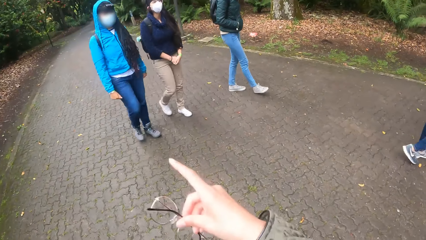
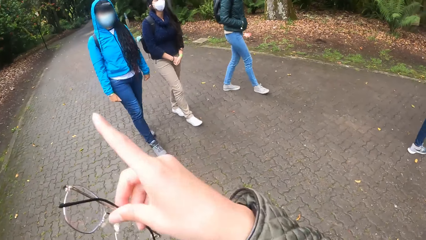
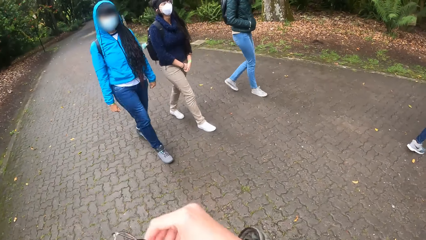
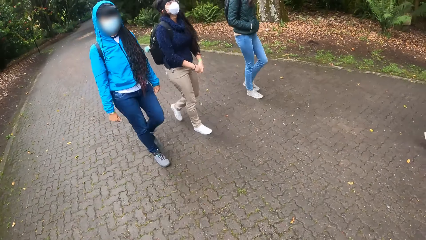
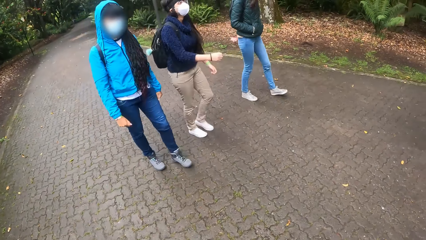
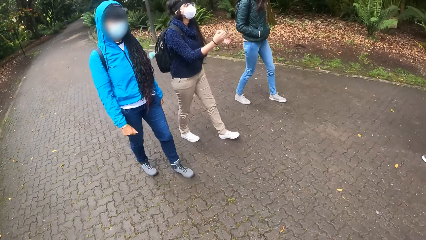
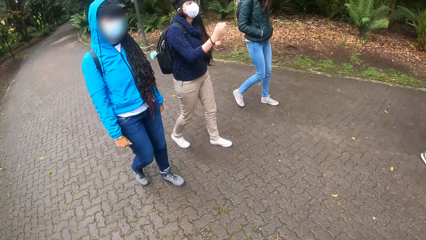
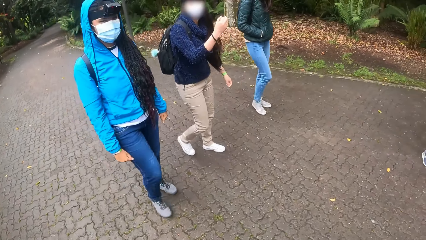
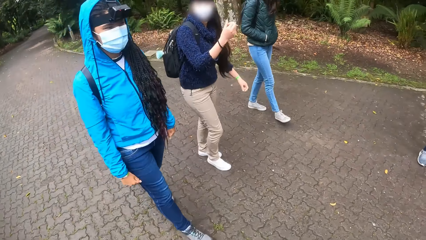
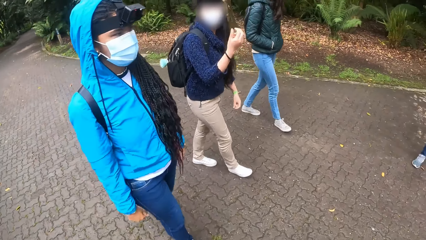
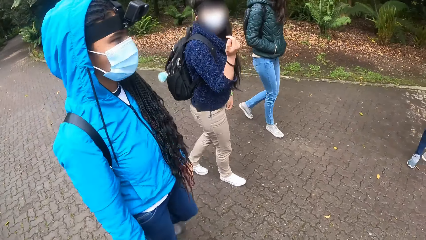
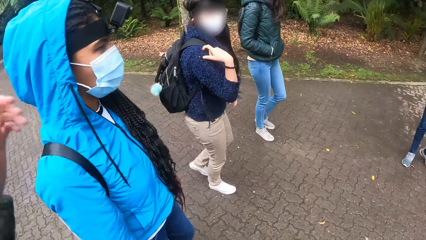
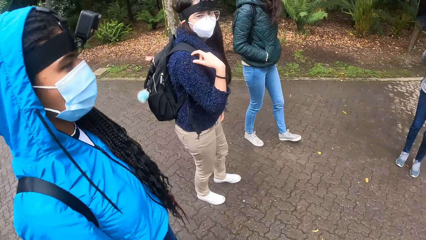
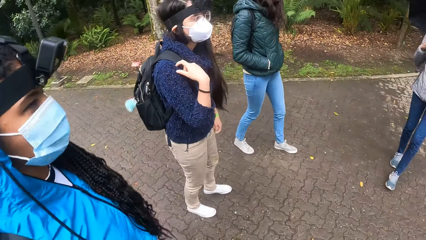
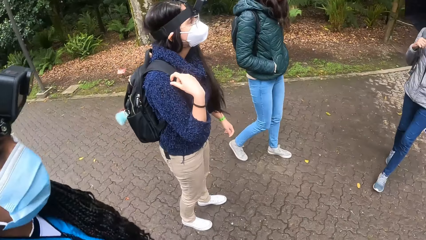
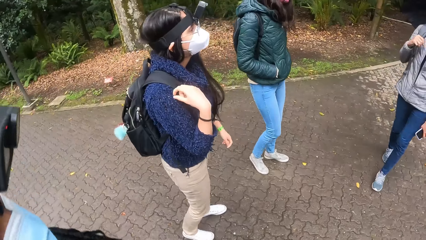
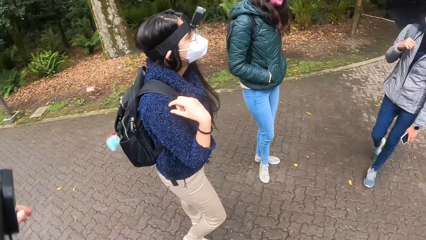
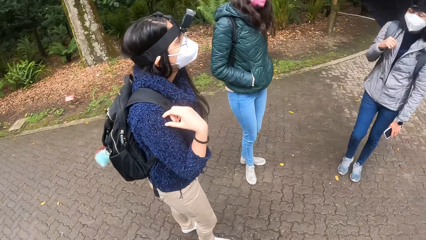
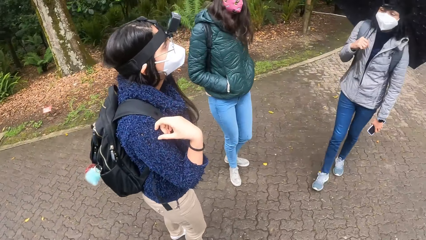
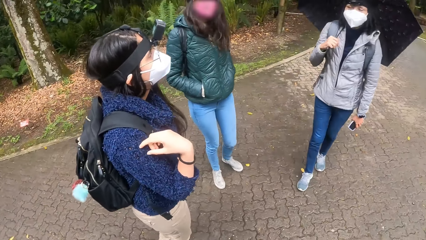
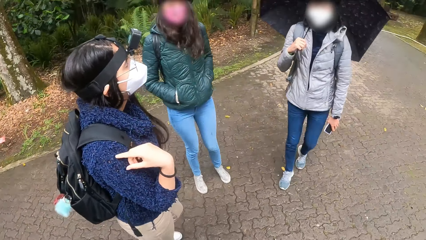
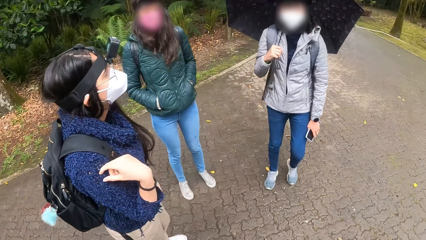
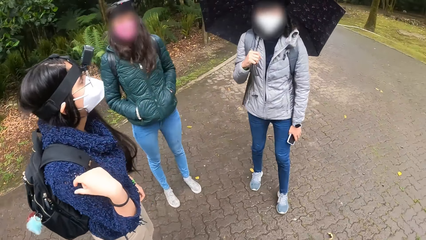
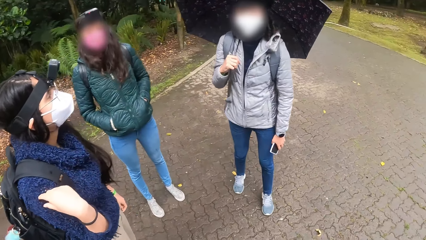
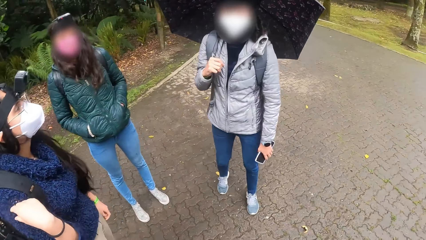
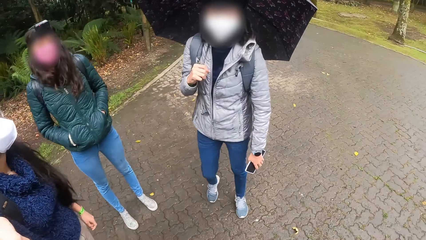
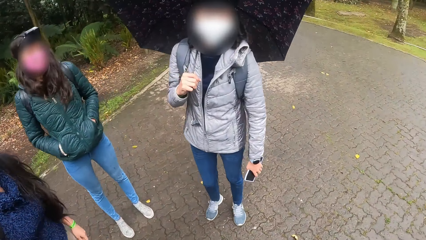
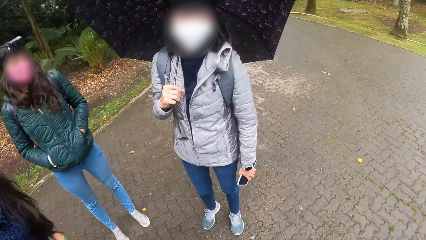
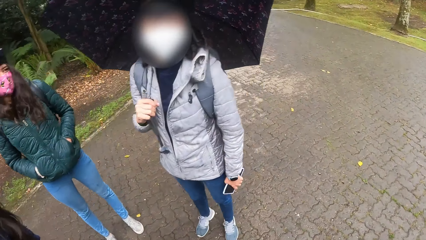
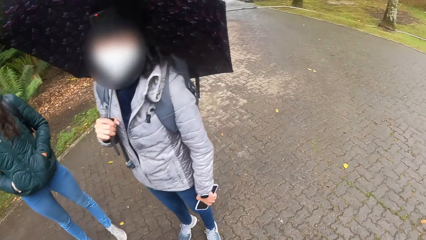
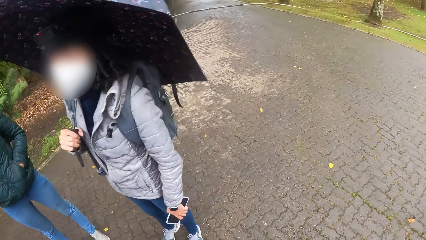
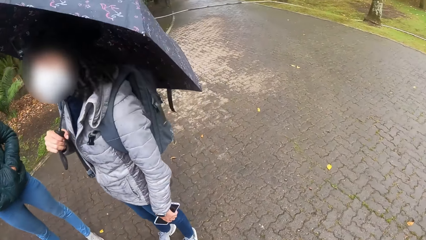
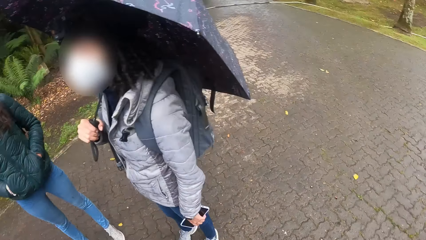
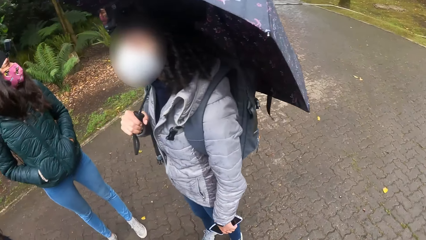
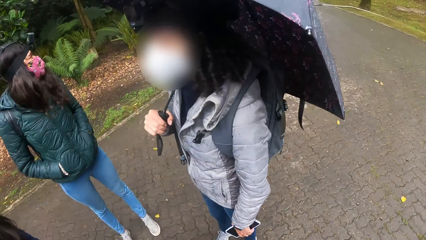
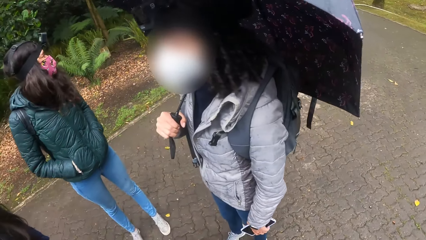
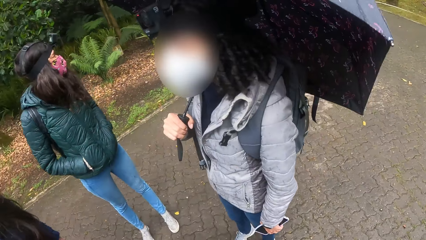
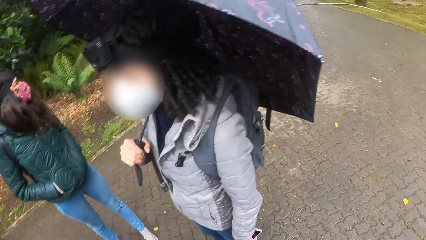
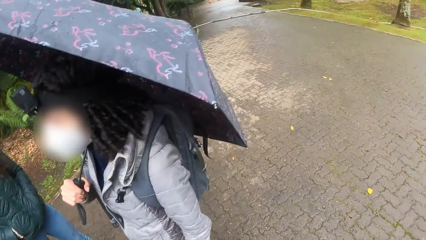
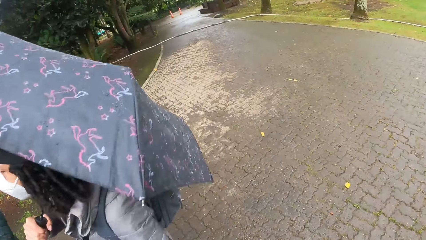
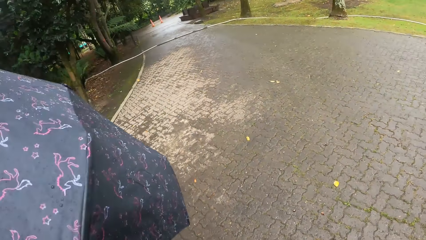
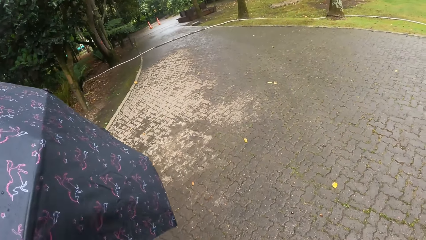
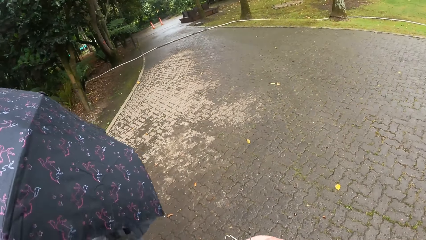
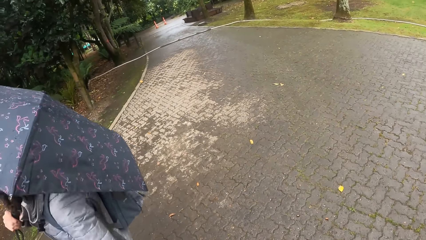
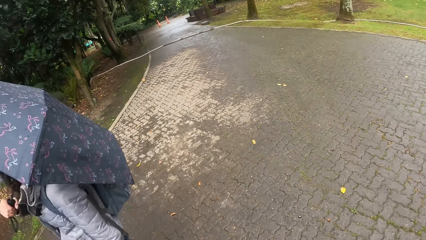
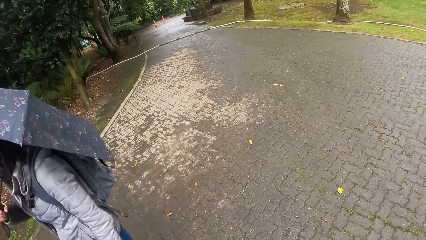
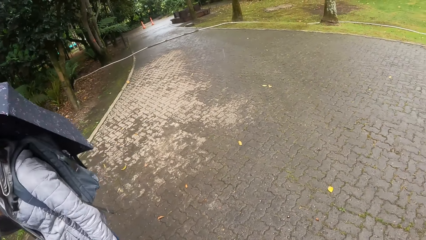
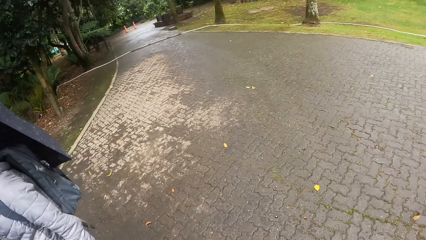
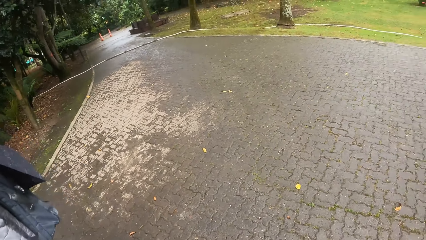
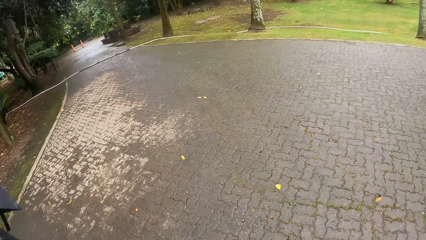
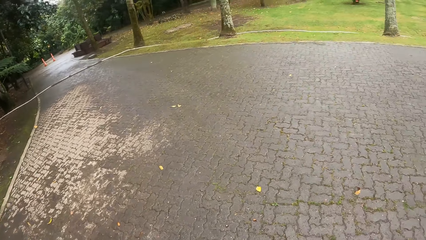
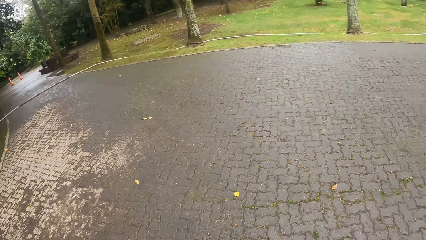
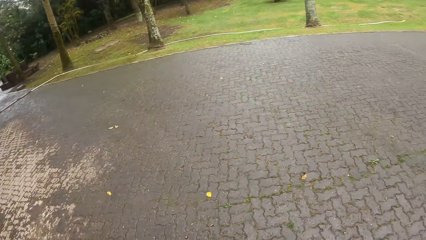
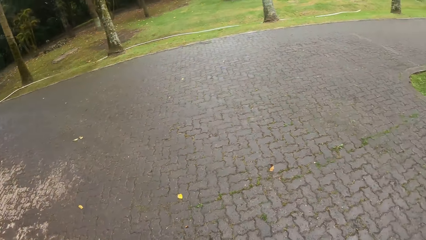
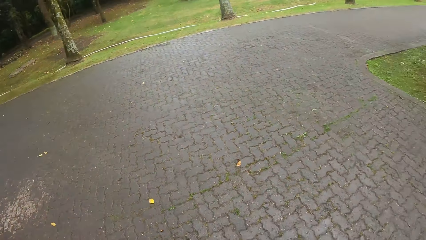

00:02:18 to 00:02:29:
The camera wearer holds the sunglasses. They converse with a woman, another woman, a third woman and a fourth woman in the park.

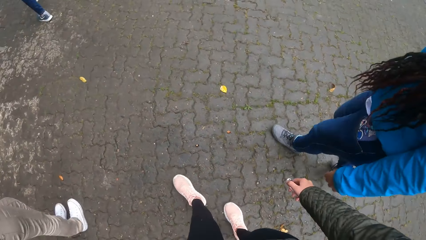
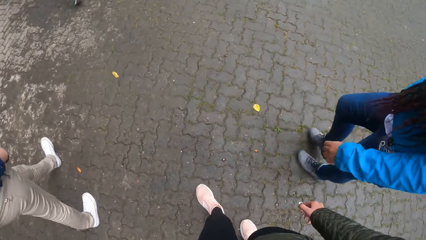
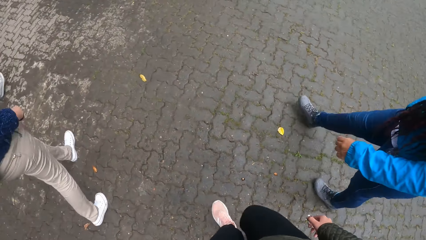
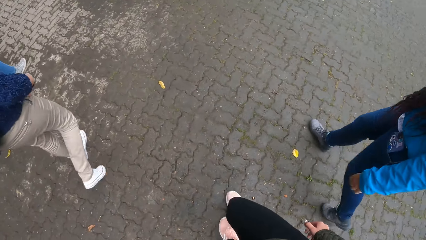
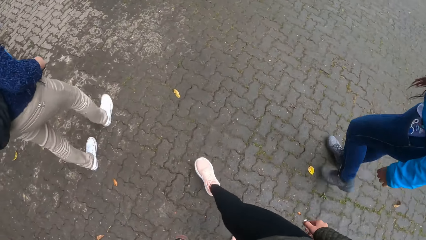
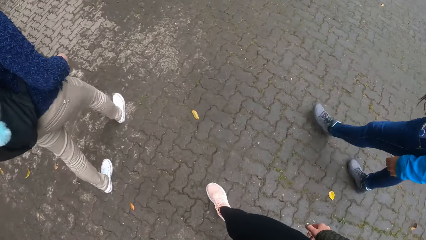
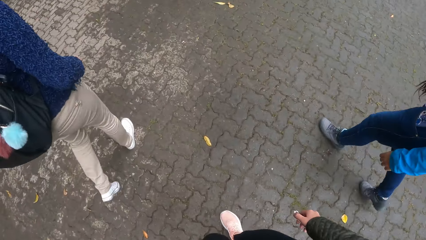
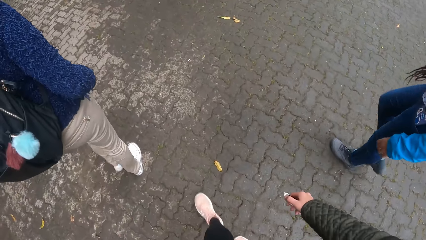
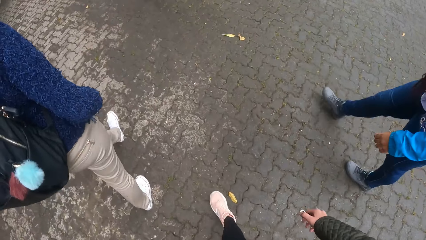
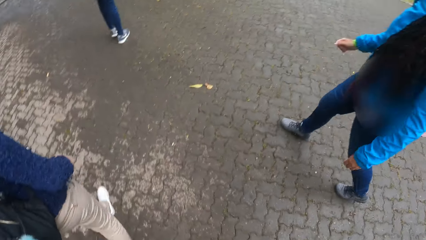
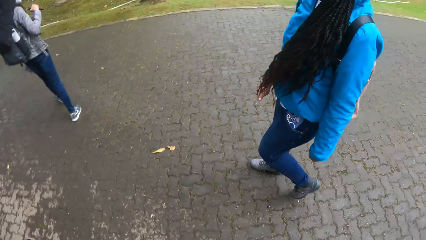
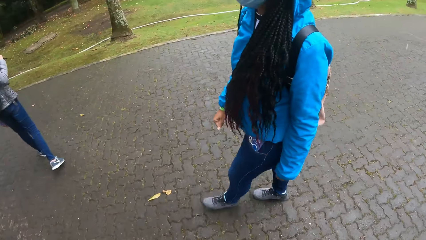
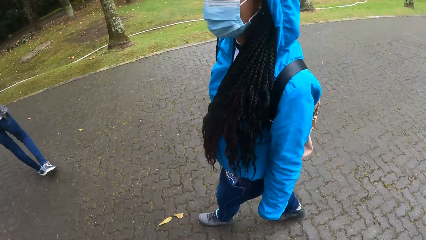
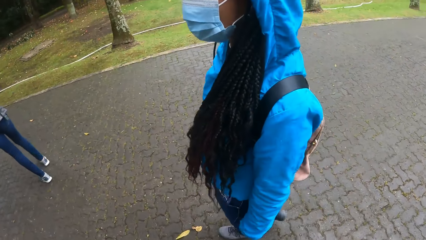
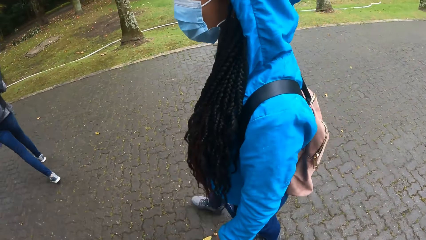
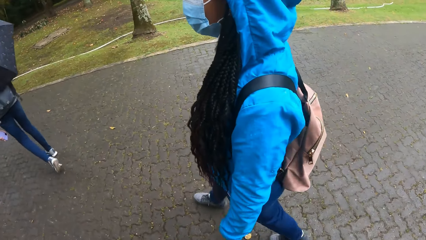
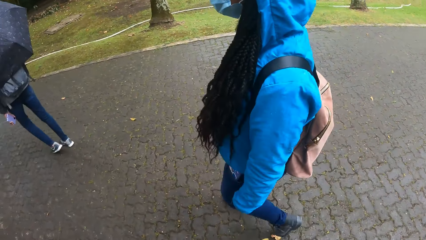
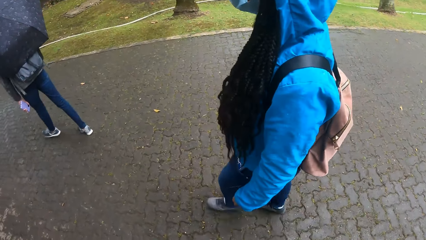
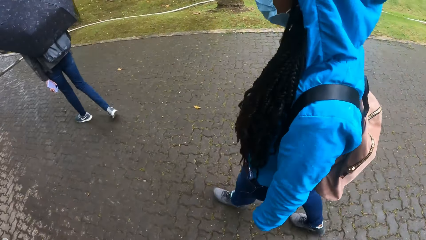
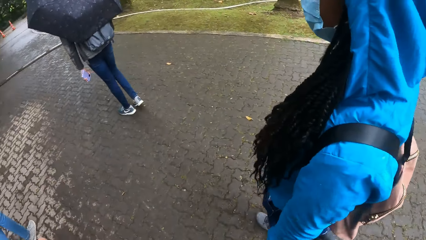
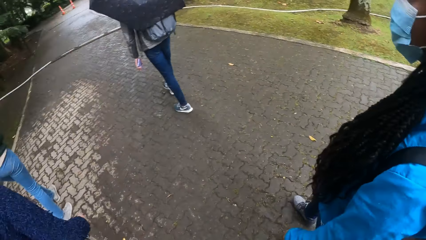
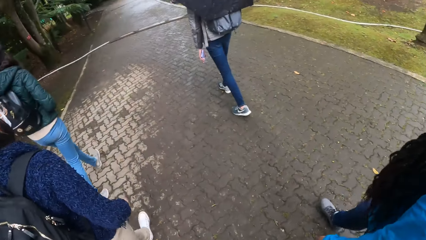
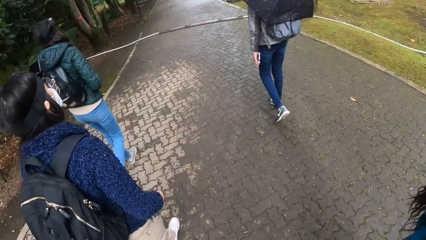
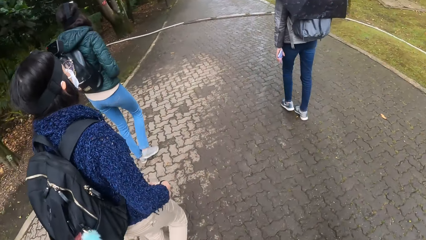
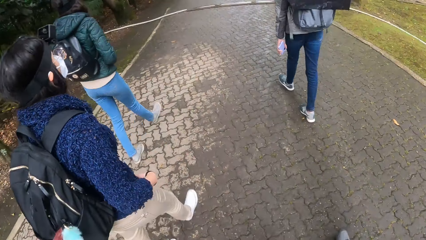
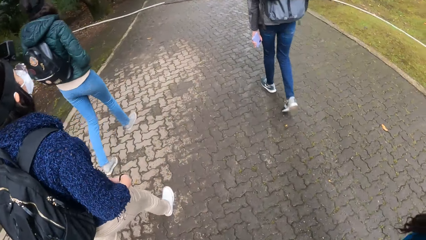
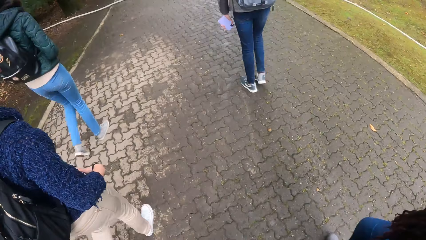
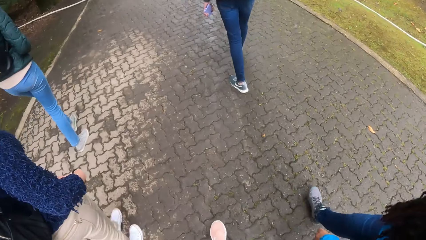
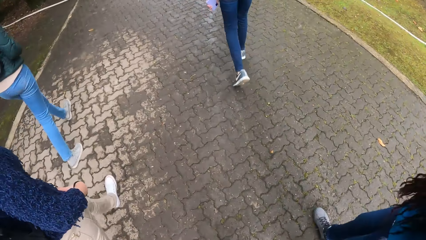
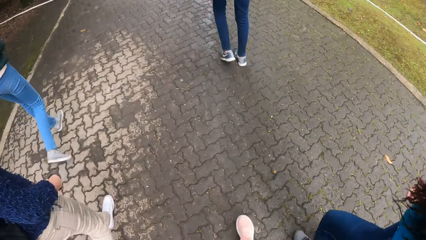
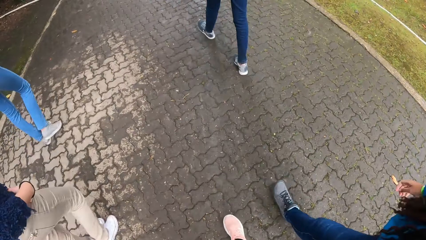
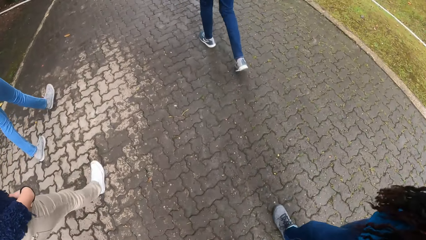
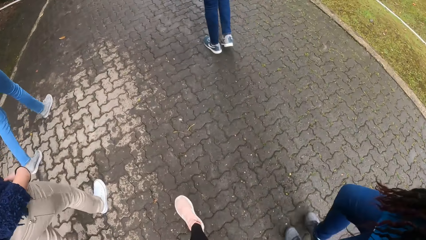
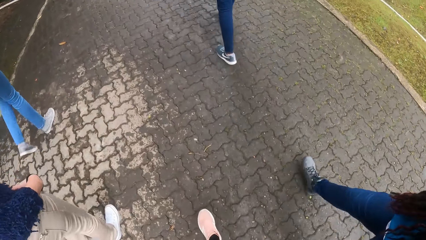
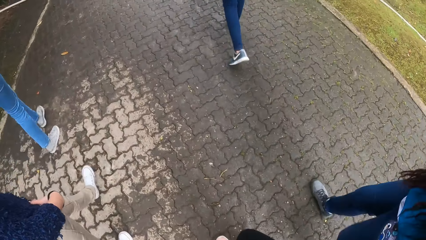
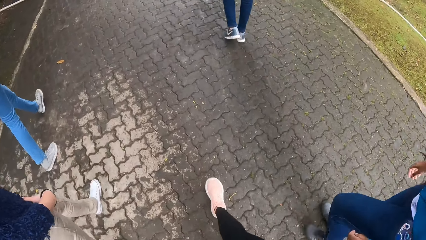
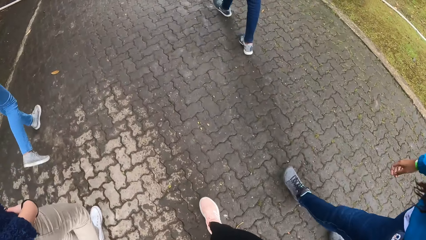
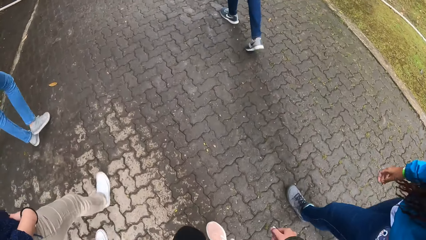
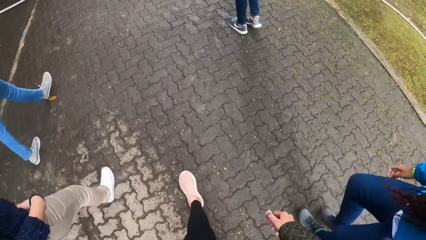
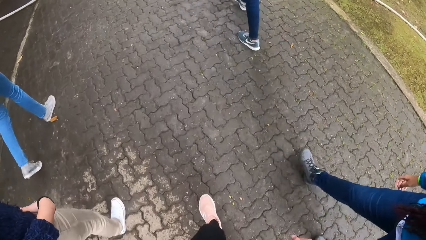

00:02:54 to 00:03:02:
The camera wearer walks in the park.
